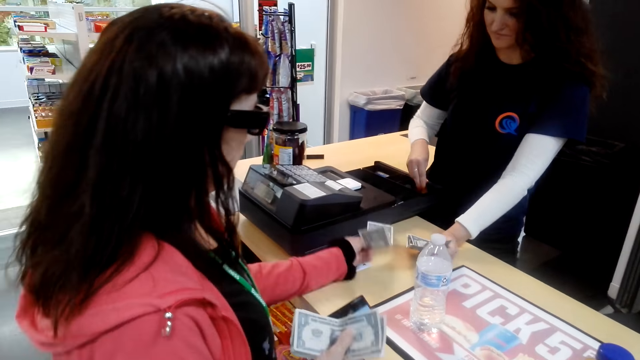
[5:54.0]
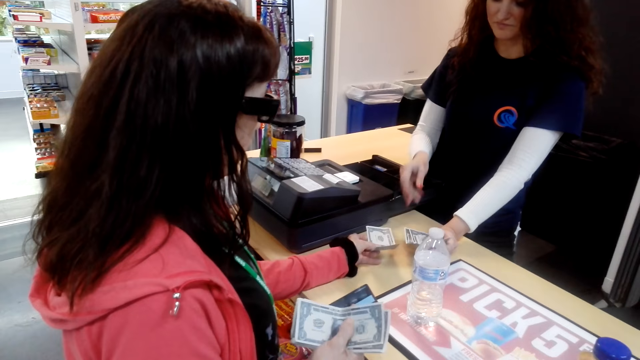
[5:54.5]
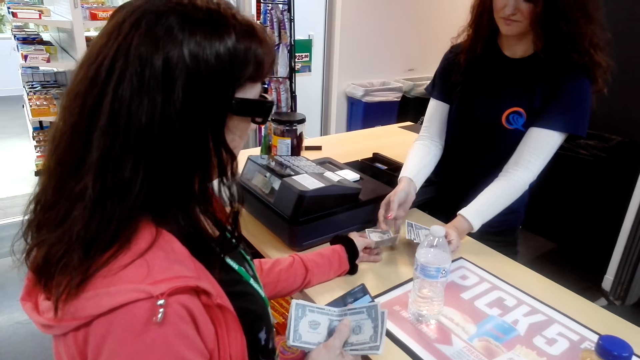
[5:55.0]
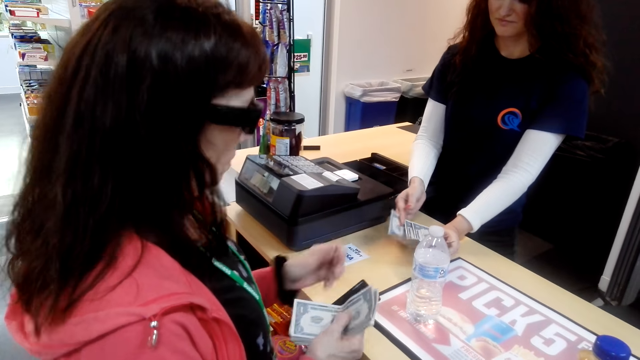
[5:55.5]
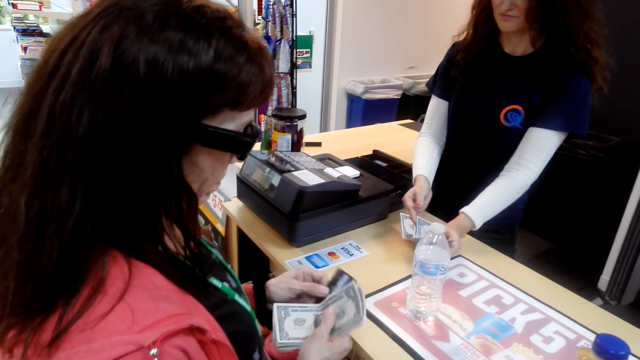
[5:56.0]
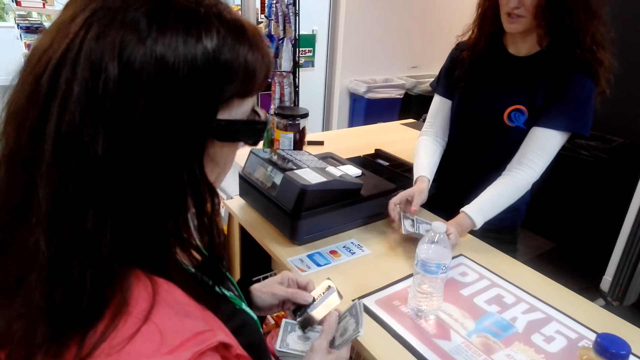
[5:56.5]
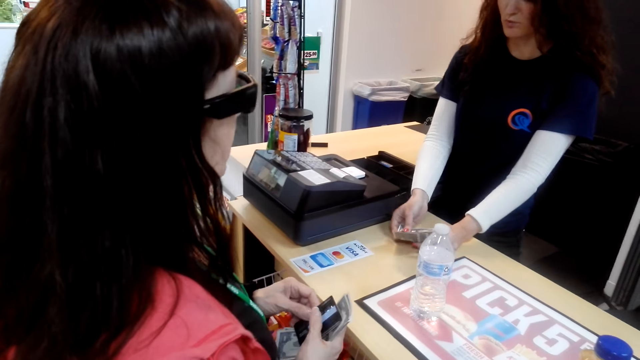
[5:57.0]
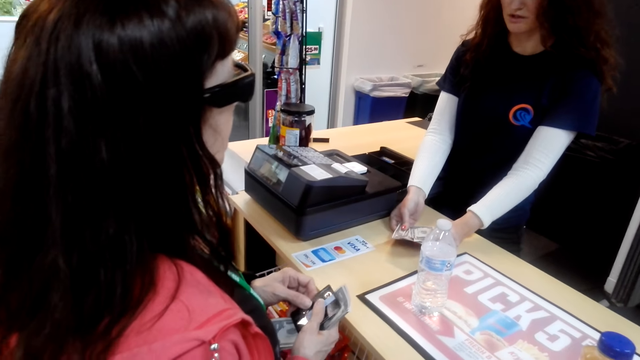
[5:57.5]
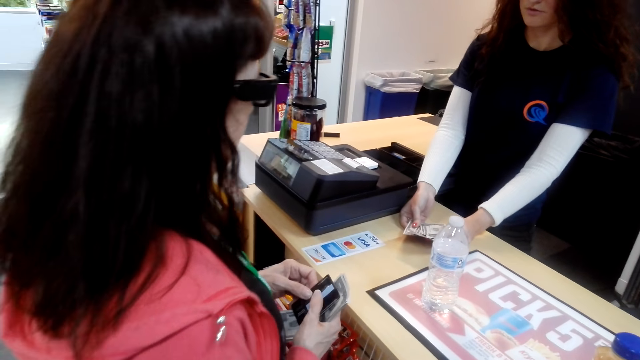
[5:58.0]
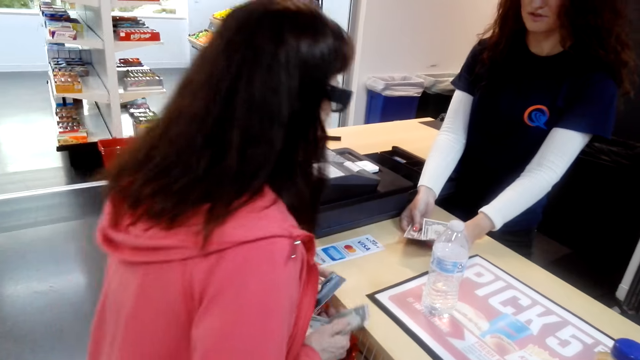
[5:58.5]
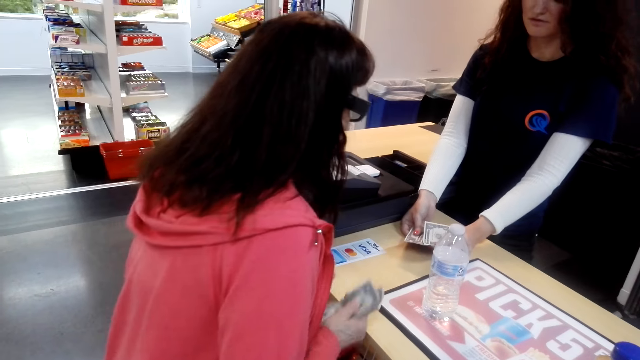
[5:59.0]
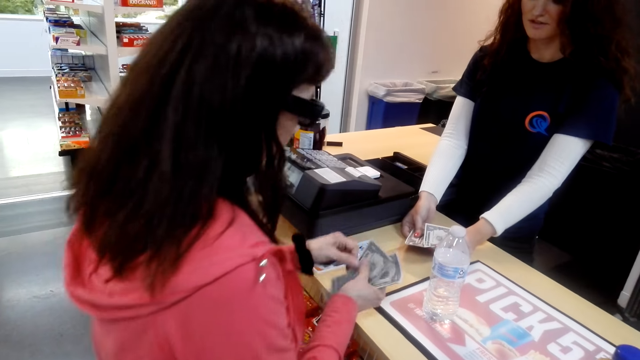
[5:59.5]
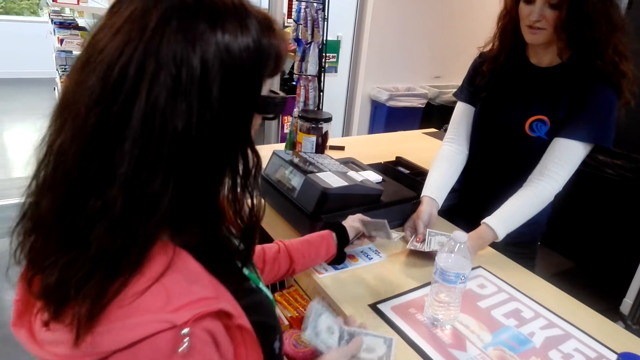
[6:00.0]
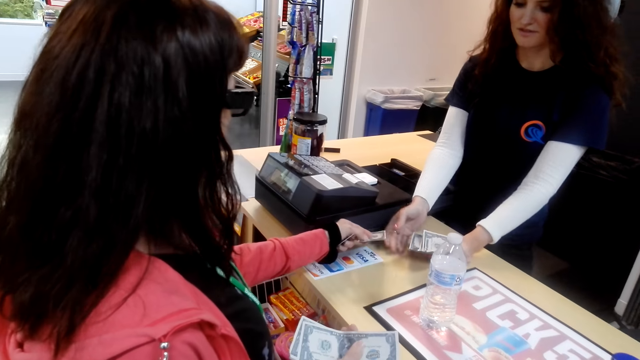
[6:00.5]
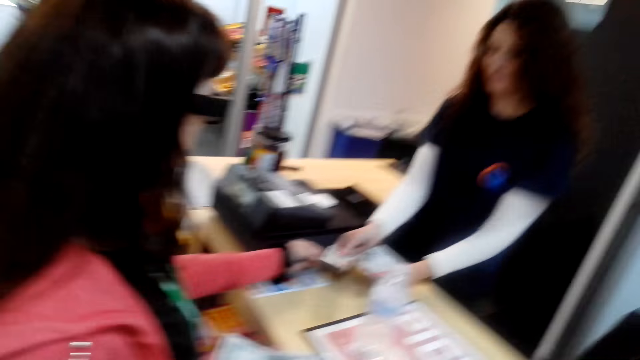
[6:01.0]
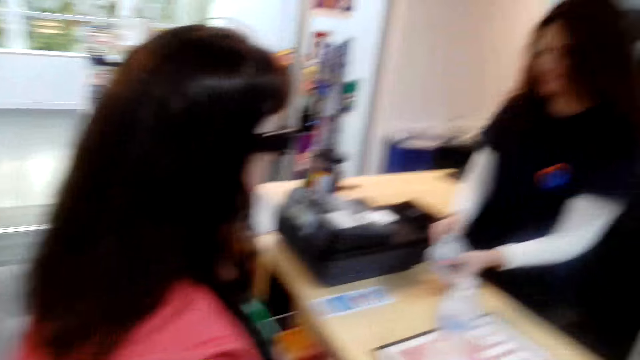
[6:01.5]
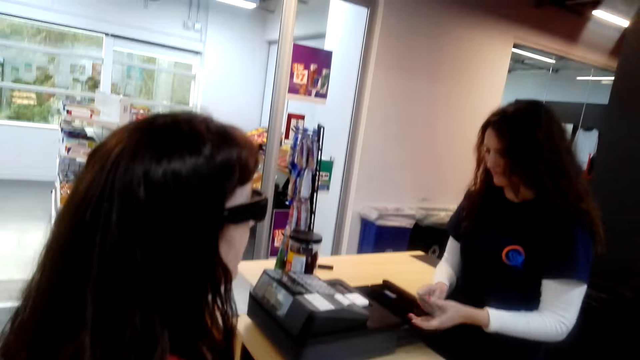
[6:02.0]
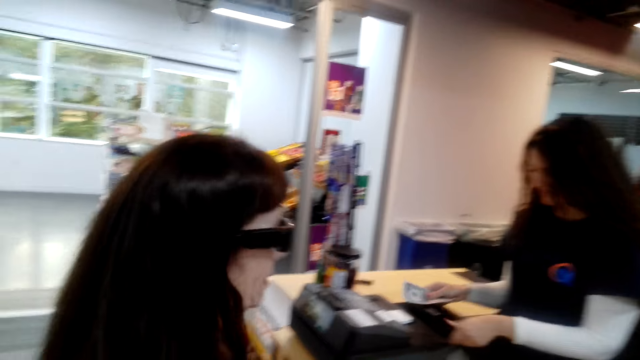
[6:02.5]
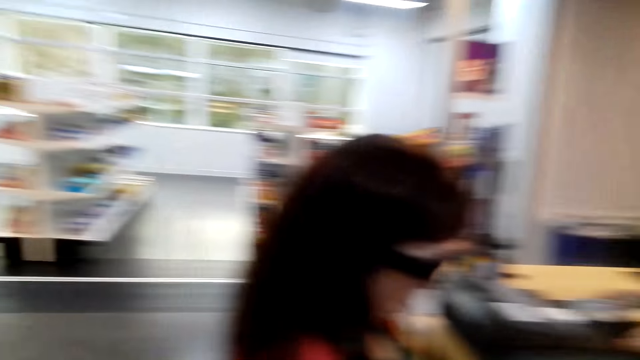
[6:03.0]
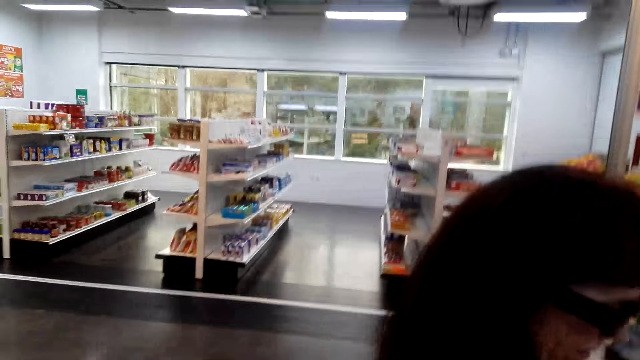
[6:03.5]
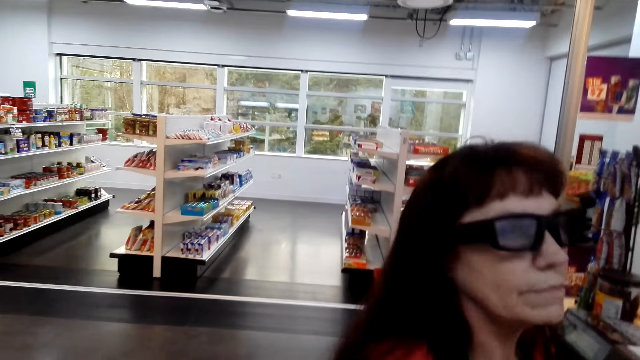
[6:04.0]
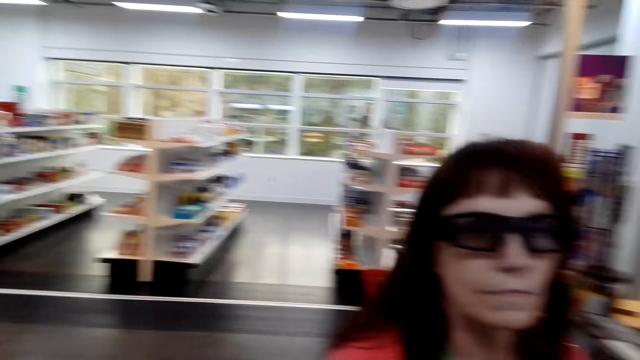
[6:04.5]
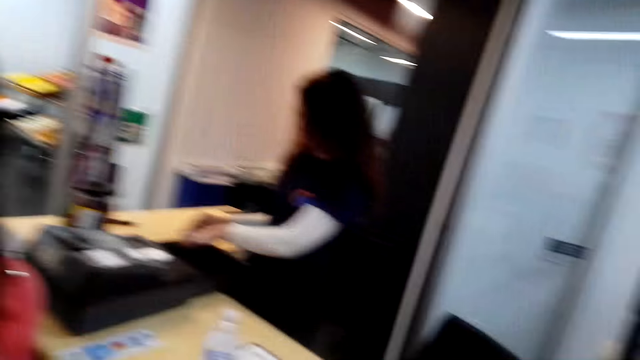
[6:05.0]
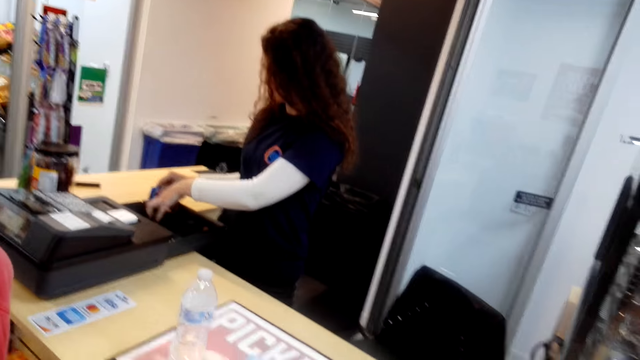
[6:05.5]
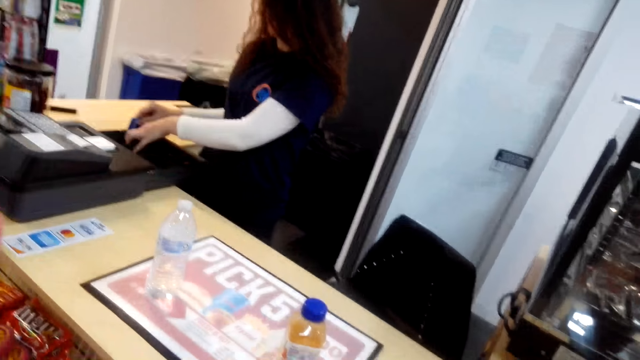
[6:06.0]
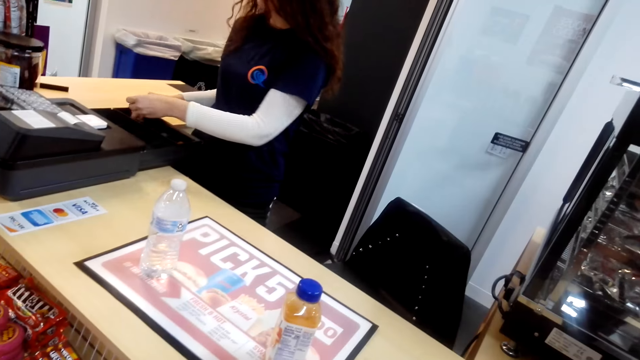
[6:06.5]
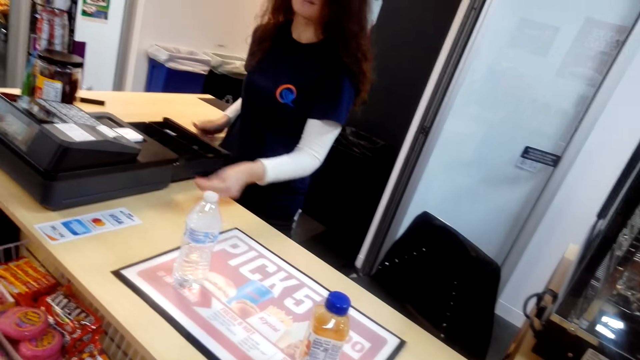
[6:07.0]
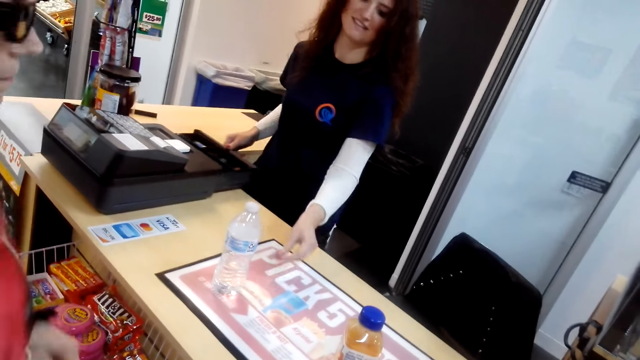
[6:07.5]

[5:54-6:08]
A woman hands another woman money. The other woman picks money from the first woman. The first woman takes a card. The first woman talks with the other woman. The first woman talks with the other woman again. The first woman looks at the money. The other woman talks at the first woman. The first woman takes money. The first woman talks with the other woman and hands the other woman money. The other woman picks money from the first woman. The camera wearer talks with the first woman and looks around the store. The first woman talks with the camera wearer. The first woman looks at the camera wearer. The camera wearer converses to the other woman. The first woman talks with the camera wearer.

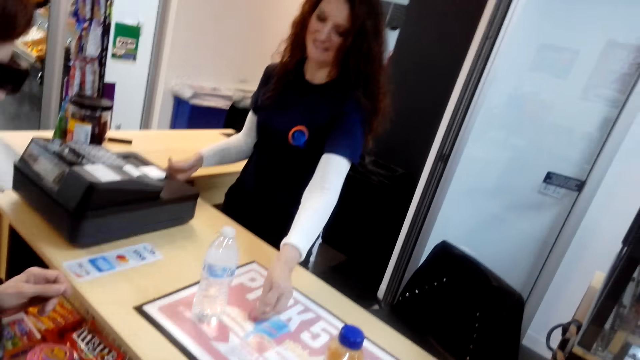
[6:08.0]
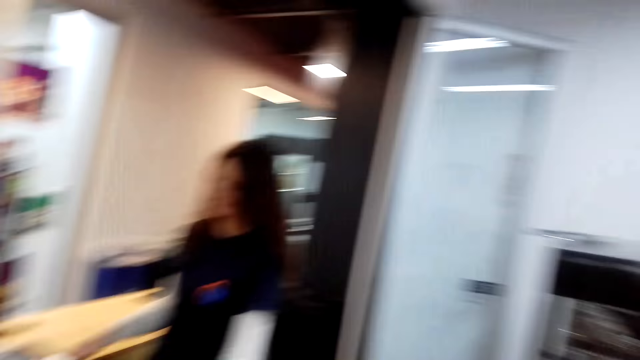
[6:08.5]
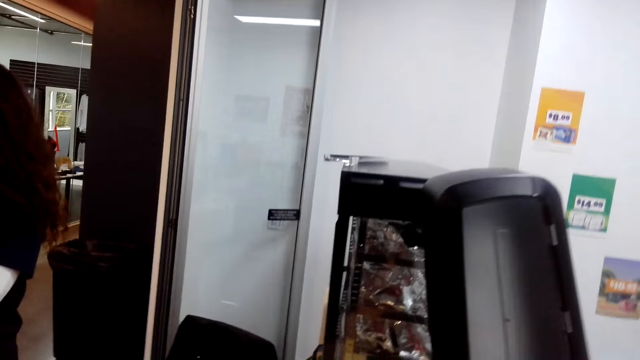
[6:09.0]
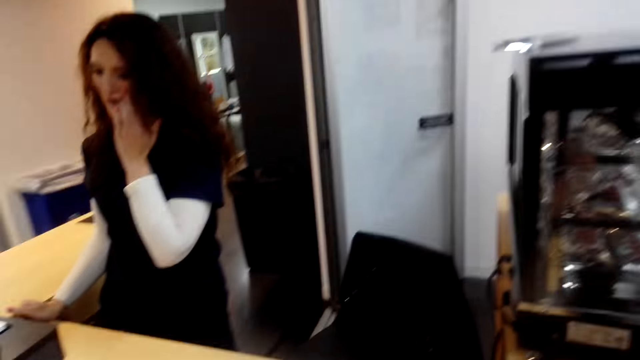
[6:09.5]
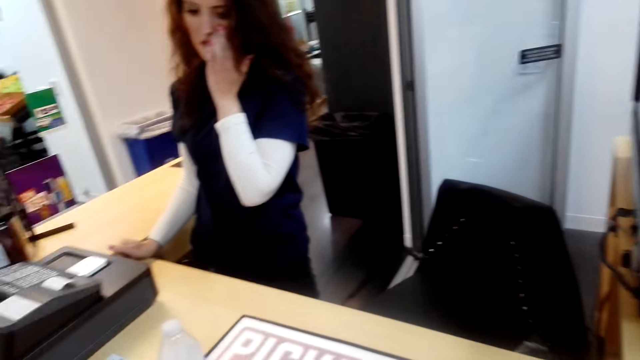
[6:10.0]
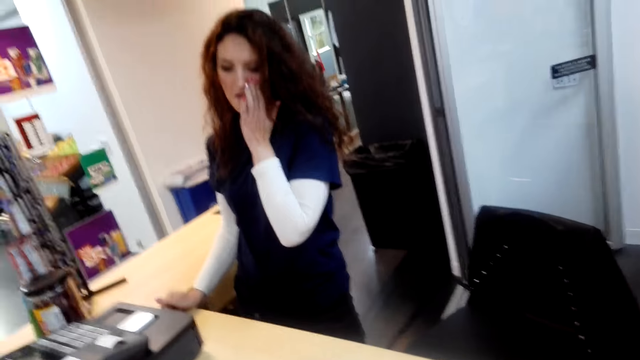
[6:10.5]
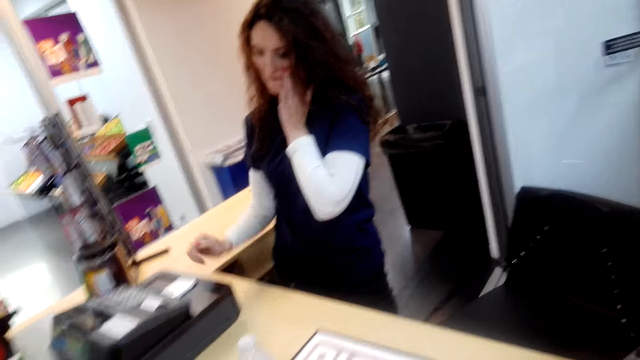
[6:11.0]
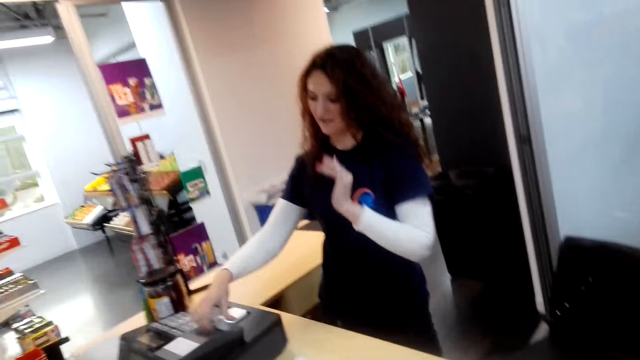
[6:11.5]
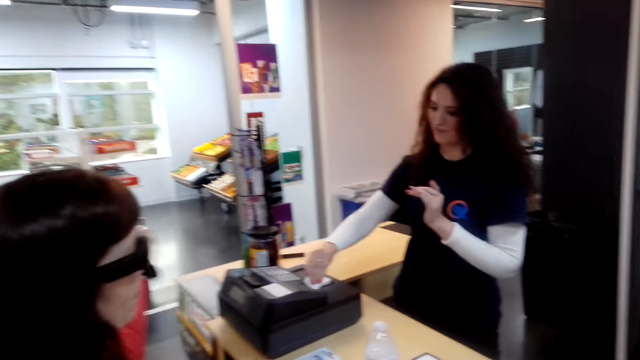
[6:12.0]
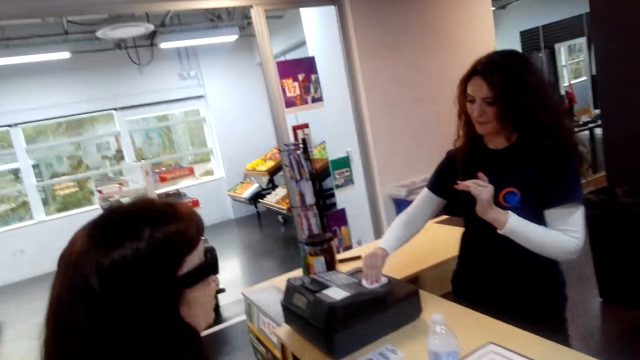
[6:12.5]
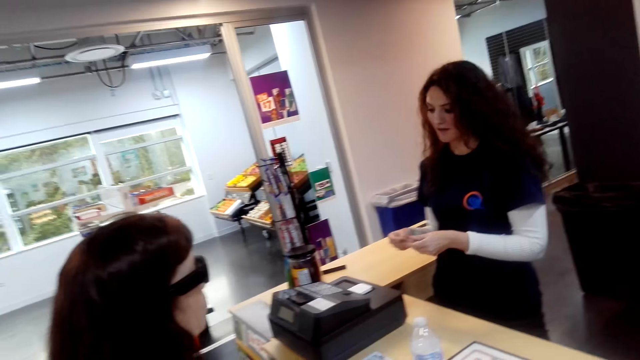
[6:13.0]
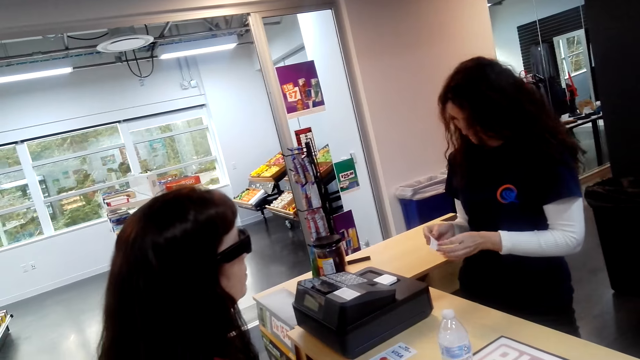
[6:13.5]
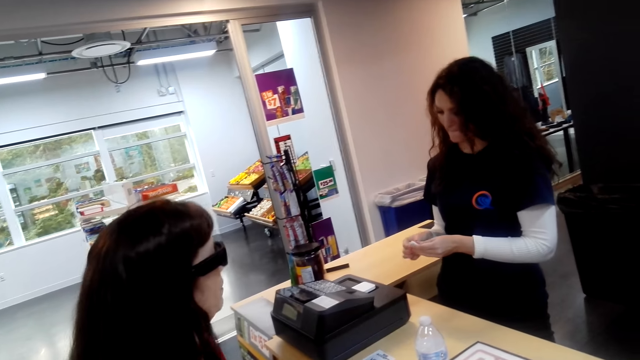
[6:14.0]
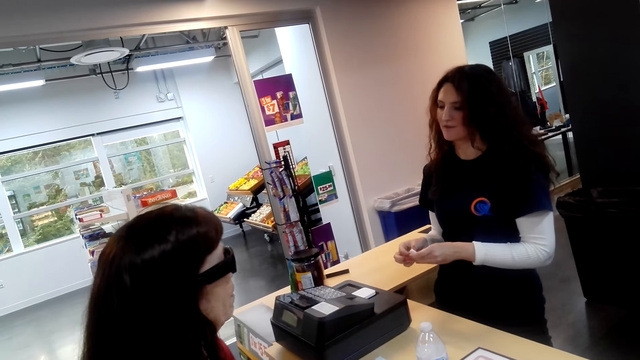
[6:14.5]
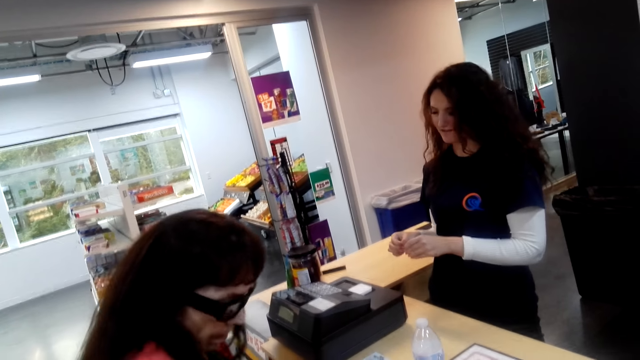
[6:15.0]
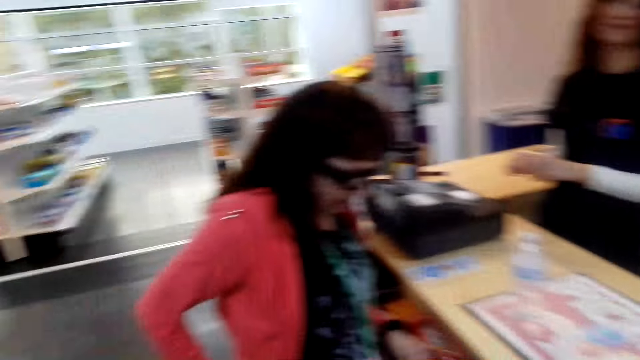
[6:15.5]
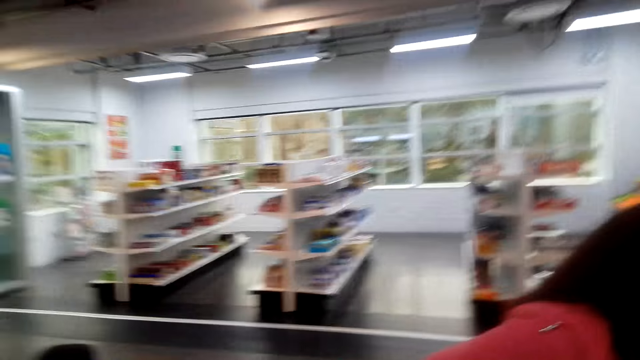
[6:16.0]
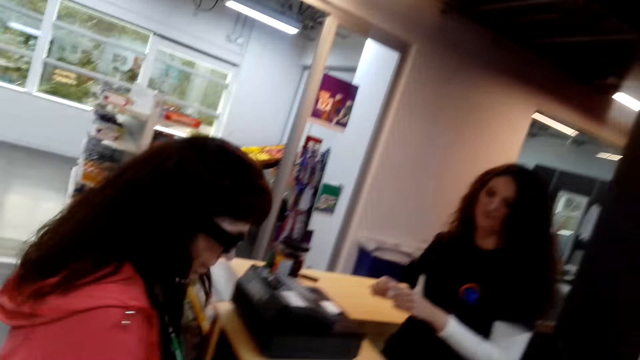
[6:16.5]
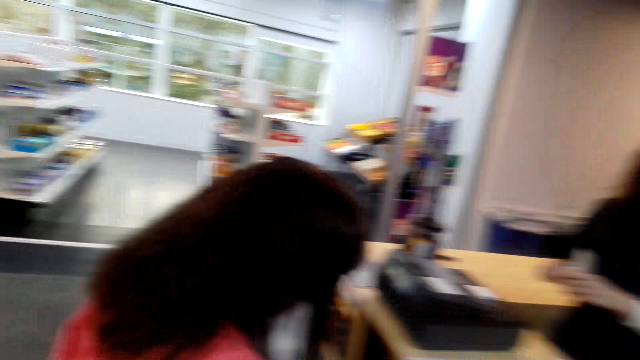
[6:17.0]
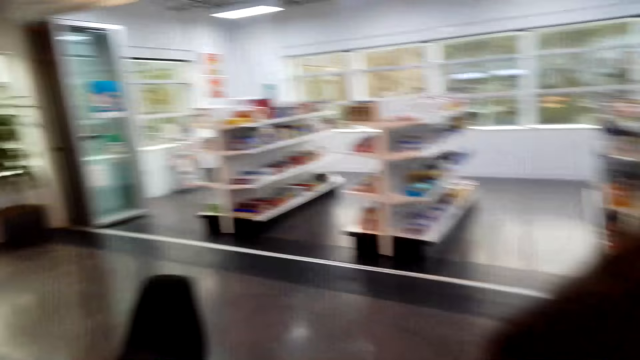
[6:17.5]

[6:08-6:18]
A woman puts a coin on the table. The woman talks at another woman. The first woman laughs. The other woman laughs. The other woman converses to the first woman. The first woman talks at the other woman and touches her face. The camera wearer looks at the first woman. The first woman picks money and takes a receipt. The first woman talks at the other woman. The other woman talks with the first woman. The camera wearer looks around. They talk to the first woman.
